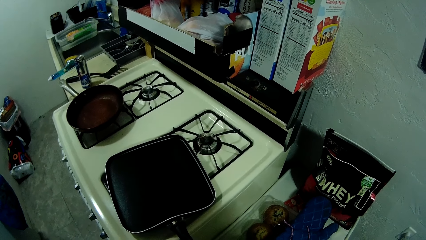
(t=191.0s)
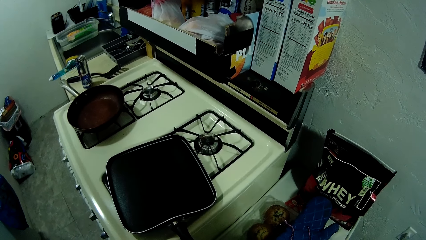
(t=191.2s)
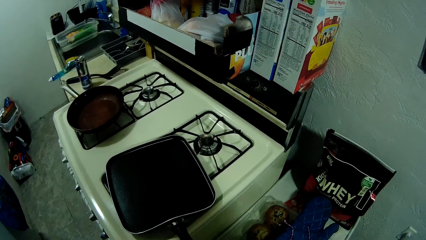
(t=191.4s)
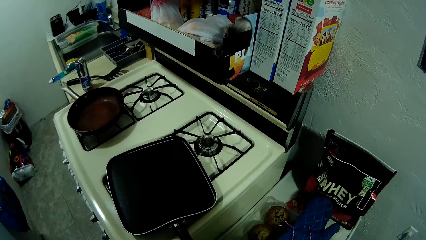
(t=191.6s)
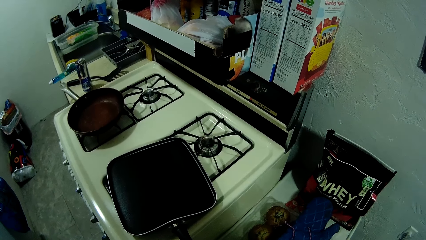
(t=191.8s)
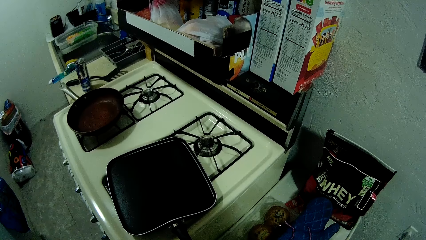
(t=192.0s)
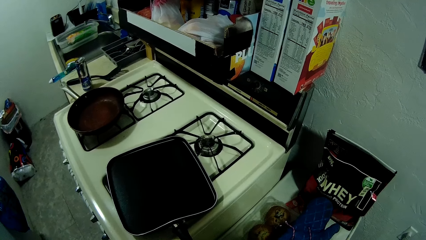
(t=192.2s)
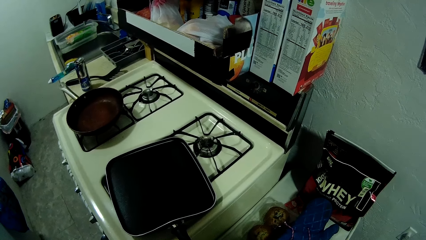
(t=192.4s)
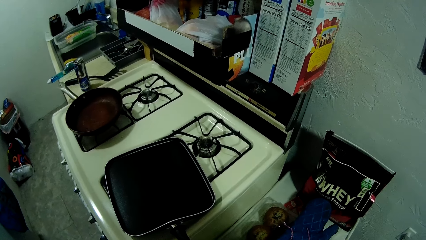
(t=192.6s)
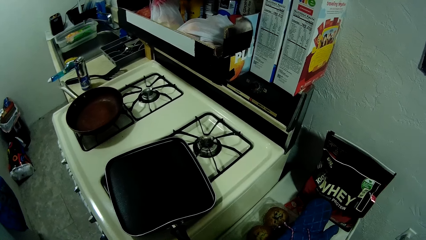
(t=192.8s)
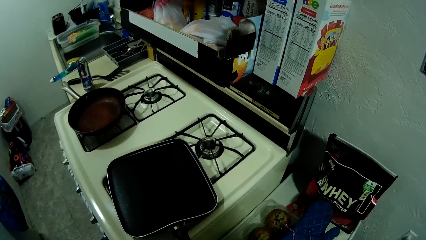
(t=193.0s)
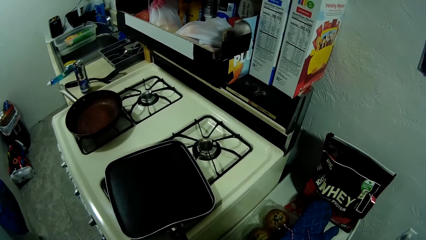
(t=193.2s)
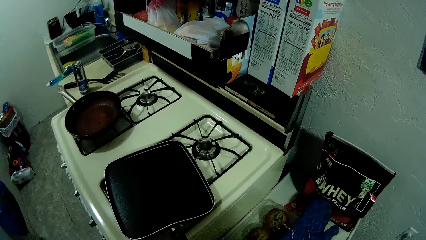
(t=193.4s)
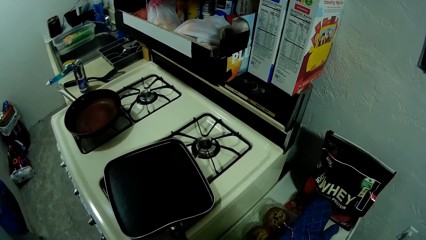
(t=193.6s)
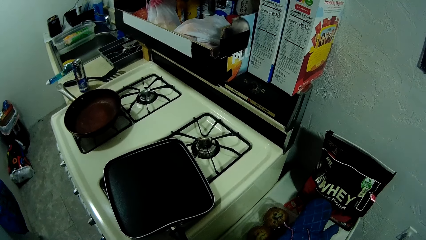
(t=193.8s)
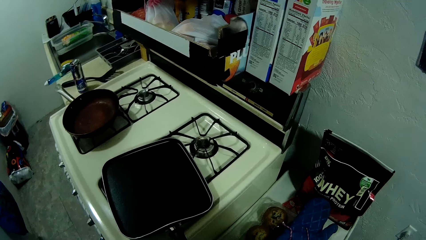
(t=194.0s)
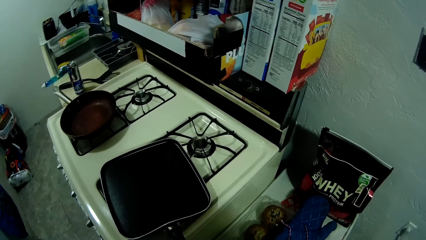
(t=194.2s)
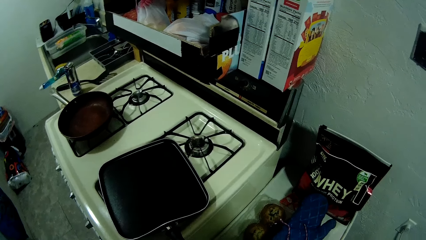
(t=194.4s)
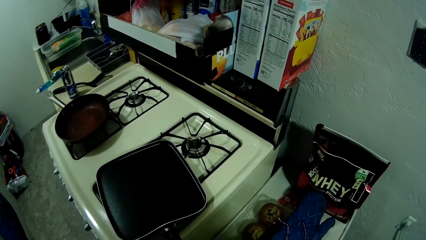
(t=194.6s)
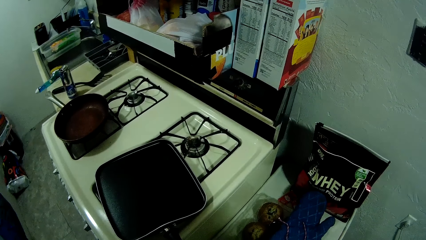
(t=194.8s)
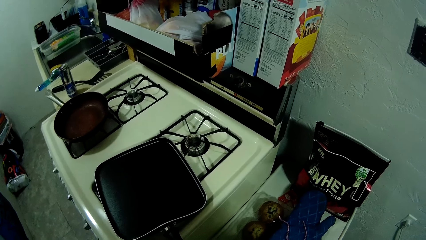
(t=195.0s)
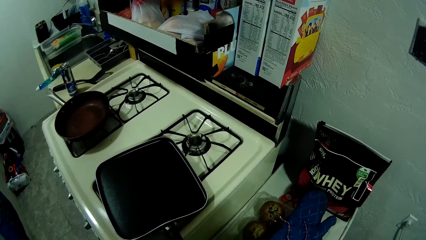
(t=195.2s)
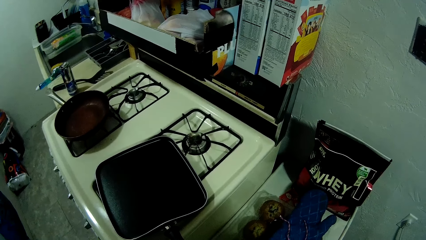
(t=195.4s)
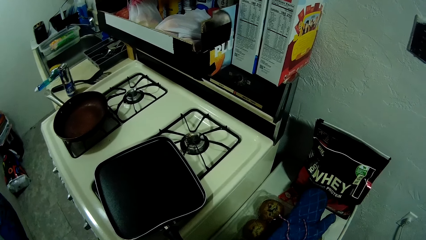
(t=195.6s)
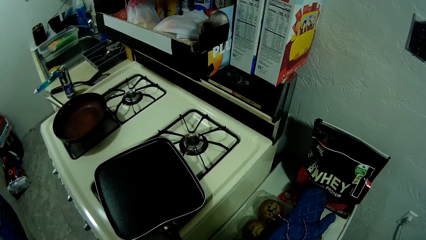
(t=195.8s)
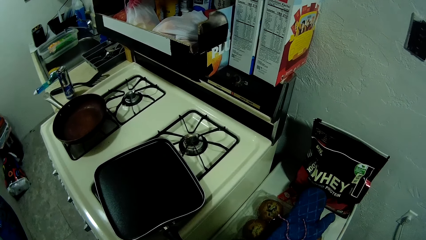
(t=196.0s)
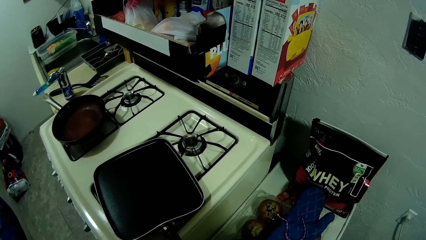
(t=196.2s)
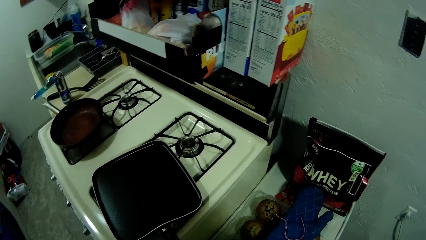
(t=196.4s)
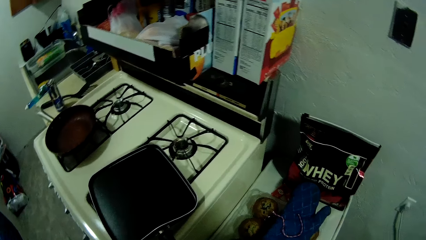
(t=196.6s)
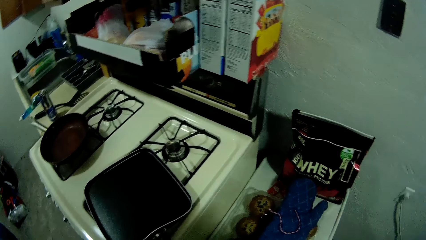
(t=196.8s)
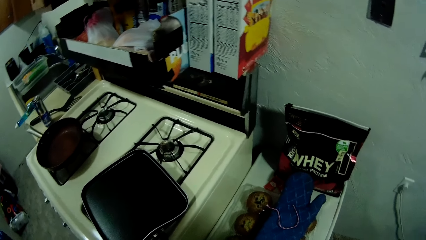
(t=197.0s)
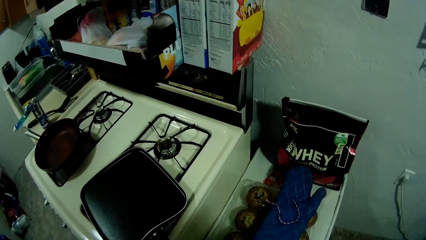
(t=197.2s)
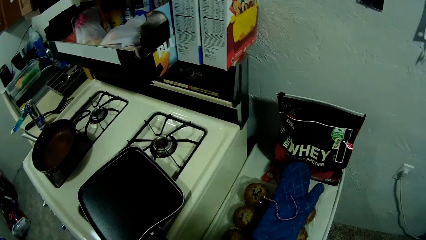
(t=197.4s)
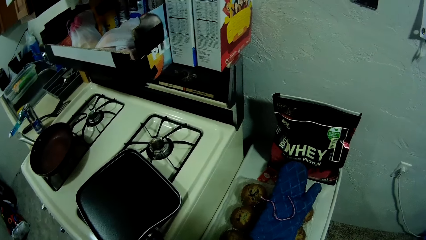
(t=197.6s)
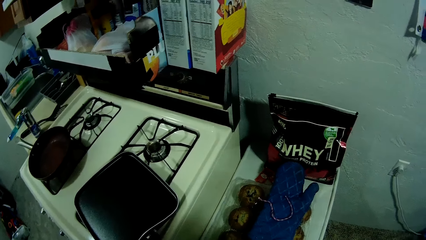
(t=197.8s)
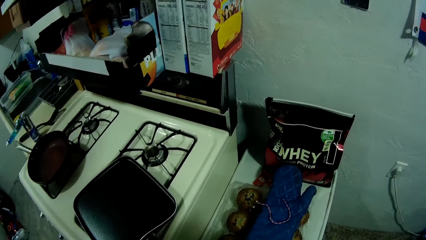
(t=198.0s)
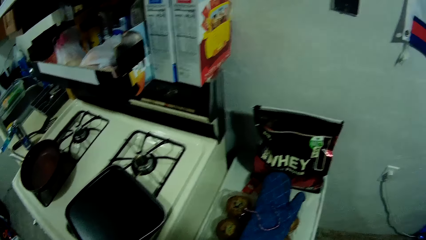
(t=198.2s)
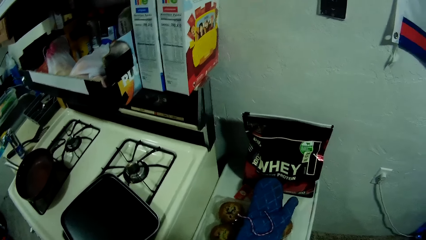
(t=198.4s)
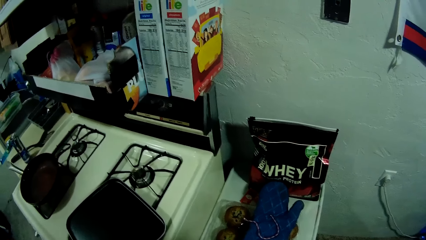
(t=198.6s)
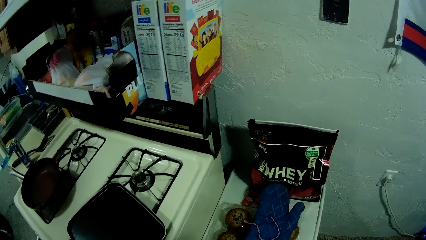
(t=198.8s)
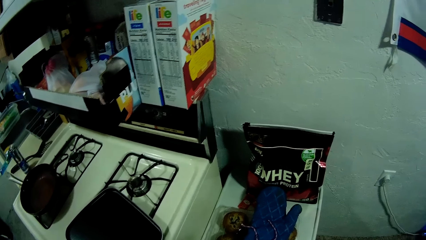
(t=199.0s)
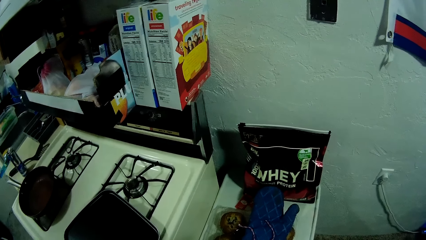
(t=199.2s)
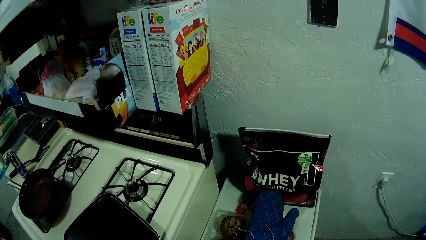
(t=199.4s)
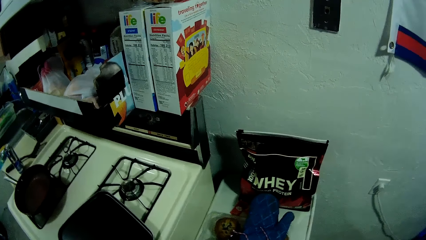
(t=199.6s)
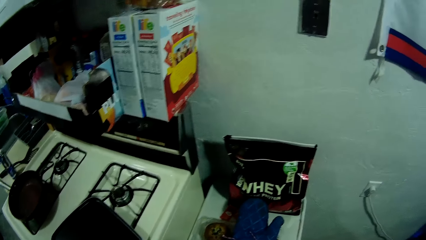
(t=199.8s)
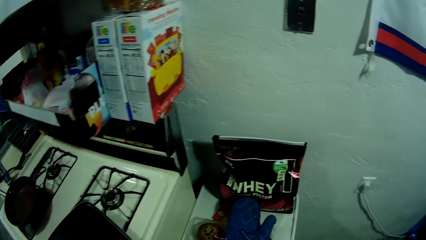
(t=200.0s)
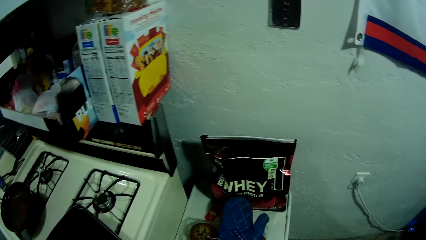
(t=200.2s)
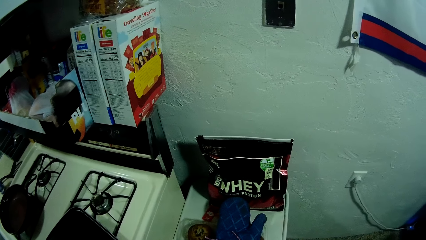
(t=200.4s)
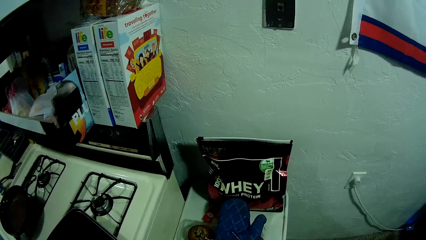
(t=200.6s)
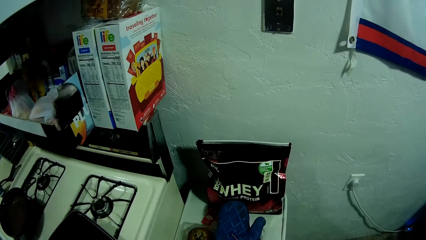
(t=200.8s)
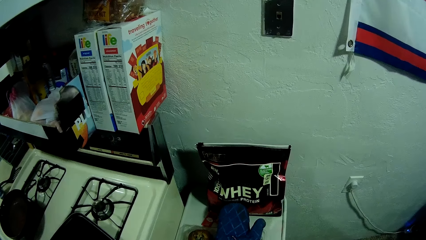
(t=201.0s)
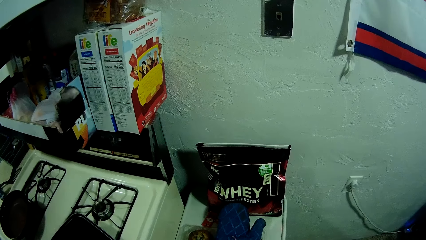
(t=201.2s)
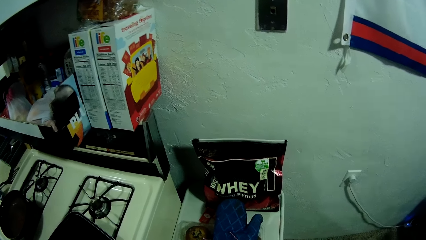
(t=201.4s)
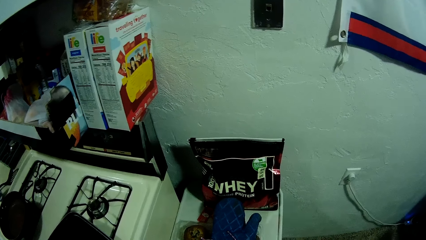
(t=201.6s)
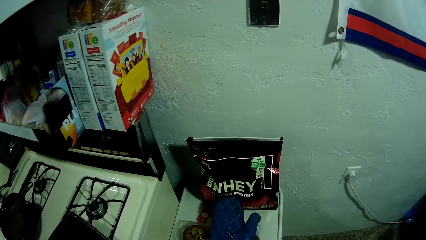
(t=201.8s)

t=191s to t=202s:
The camera wearer moves the pan. They look around.

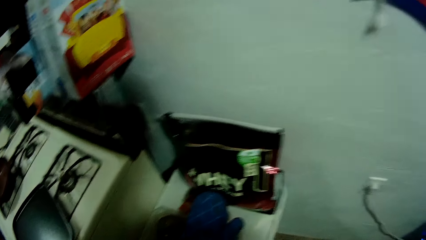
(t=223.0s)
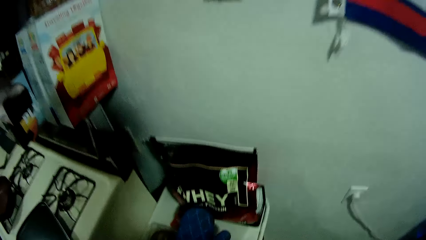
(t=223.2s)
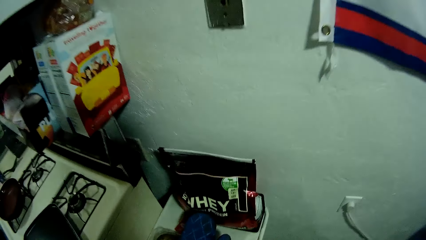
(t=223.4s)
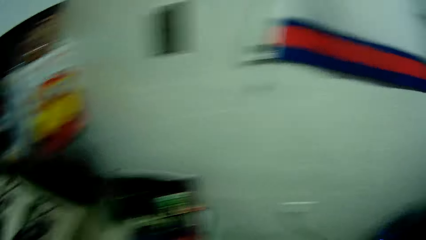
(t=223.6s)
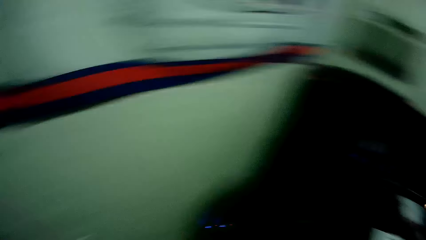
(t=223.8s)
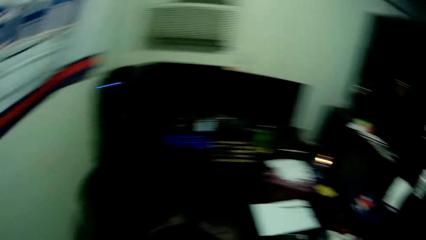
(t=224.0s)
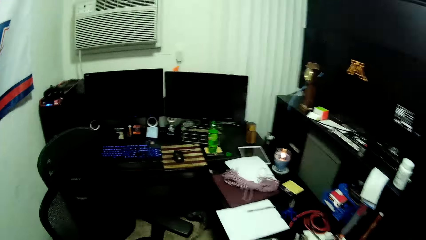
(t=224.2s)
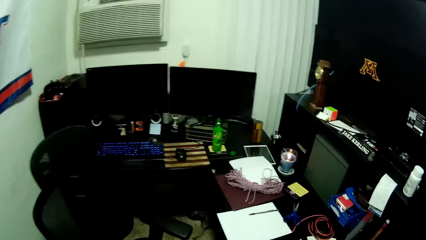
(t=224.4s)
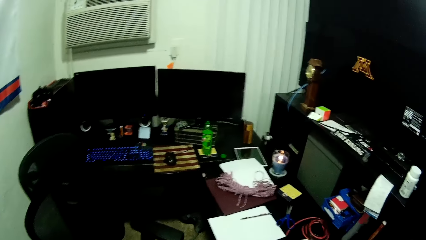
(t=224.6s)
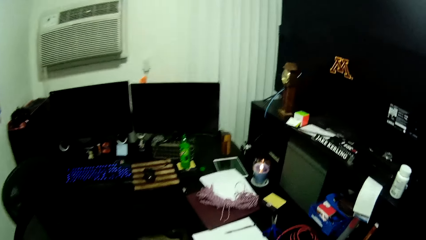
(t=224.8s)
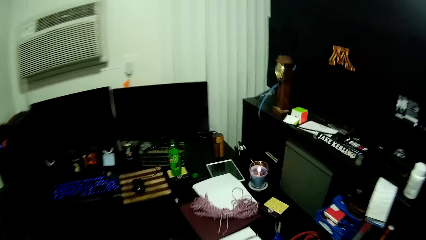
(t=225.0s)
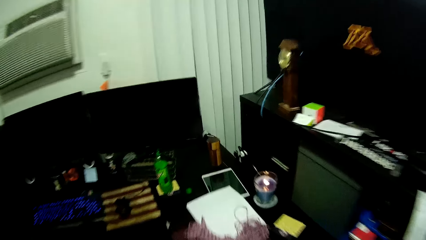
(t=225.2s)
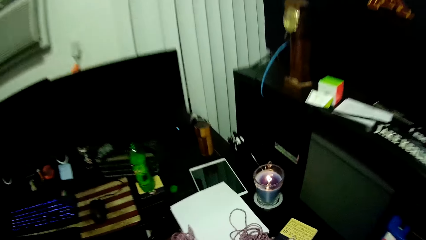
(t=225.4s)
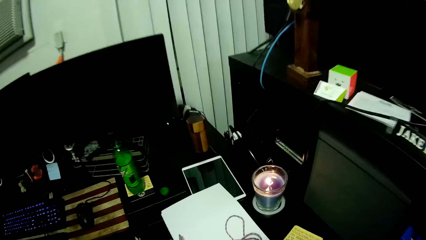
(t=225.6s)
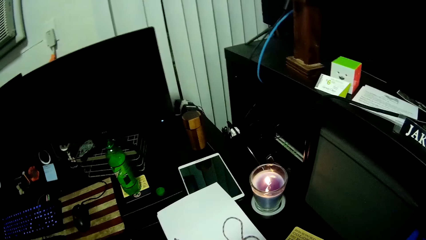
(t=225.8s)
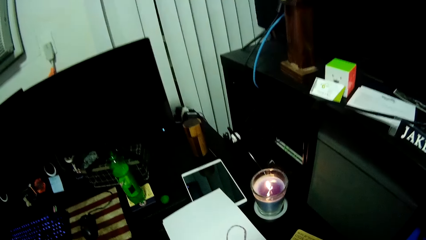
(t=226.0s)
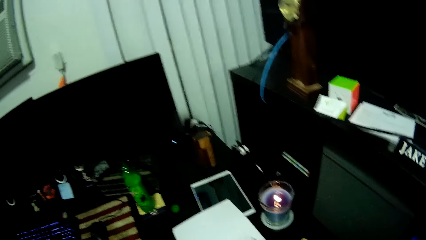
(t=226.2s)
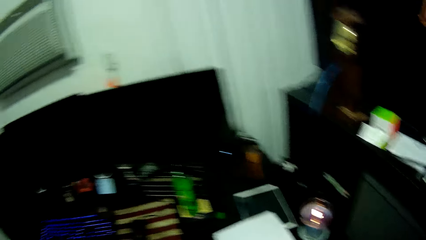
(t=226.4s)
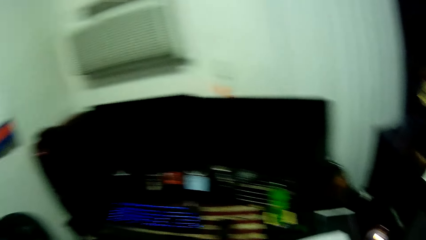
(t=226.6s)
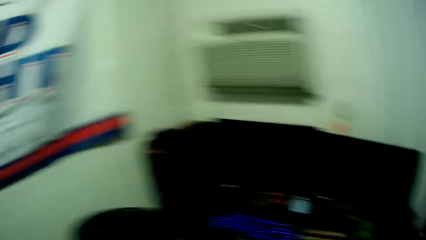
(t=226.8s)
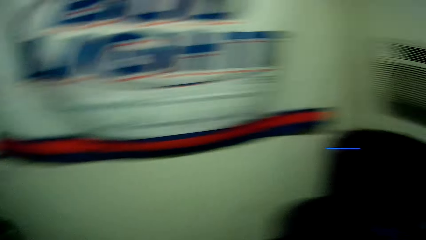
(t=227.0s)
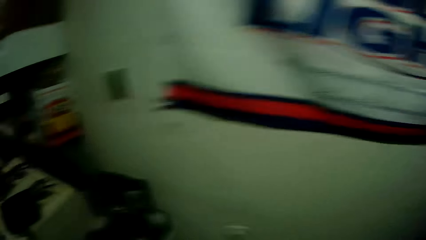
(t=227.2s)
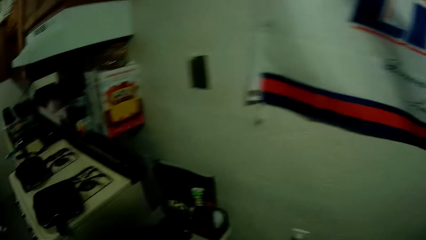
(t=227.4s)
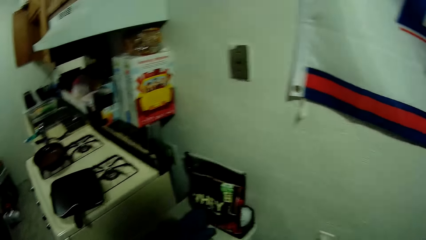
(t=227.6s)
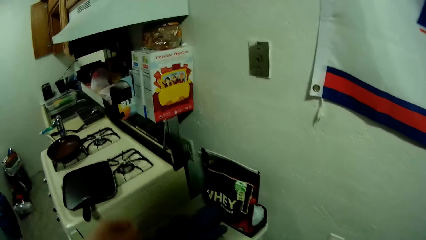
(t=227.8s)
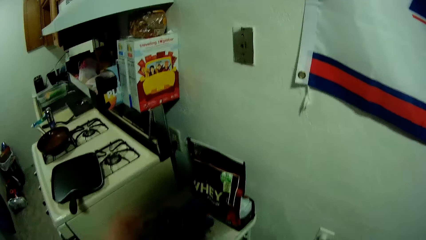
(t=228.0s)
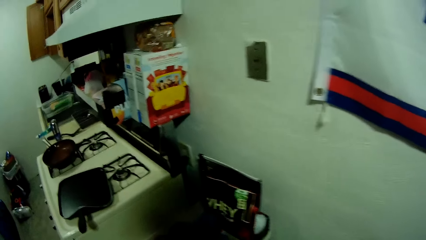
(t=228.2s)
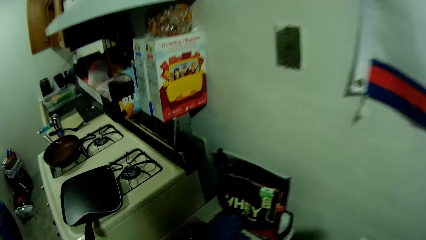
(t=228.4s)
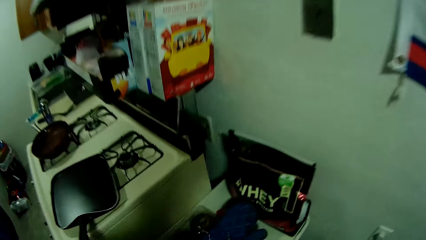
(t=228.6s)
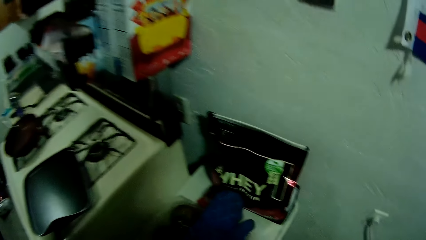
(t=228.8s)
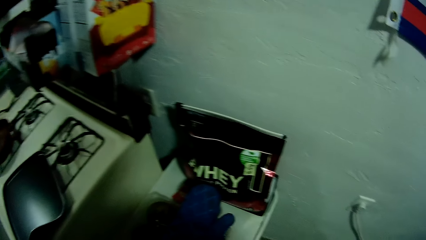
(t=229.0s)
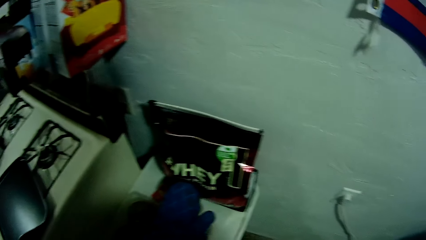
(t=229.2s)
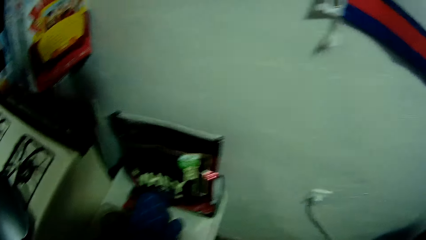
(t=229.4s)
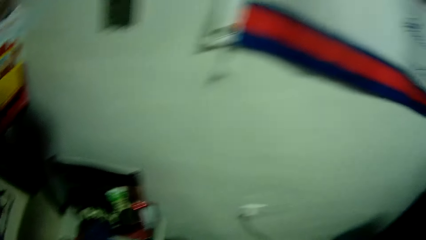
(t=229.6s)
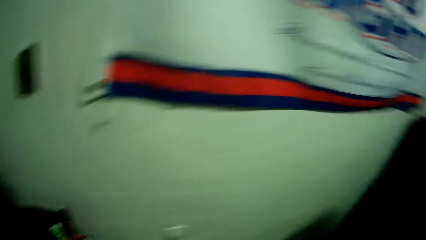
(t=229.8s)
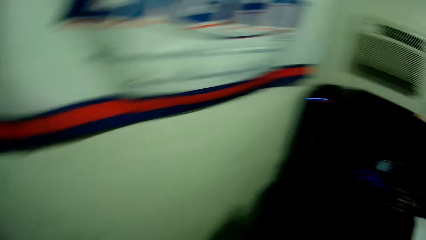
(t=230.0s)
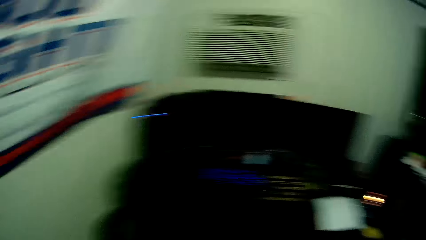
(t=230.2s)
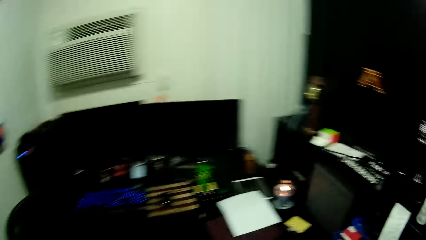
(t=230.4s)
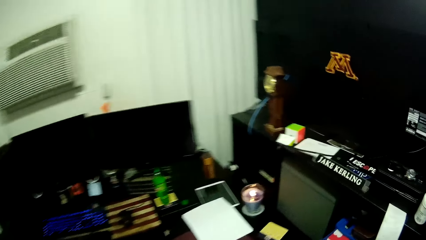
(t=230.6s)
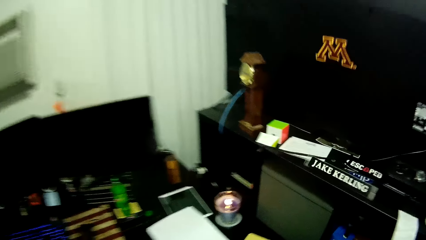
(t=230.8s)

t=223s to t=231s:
The camera wearer walks to the table in the apartment. They look around, move the hand, and look around. They walk to the kitchen section of the apartment.
